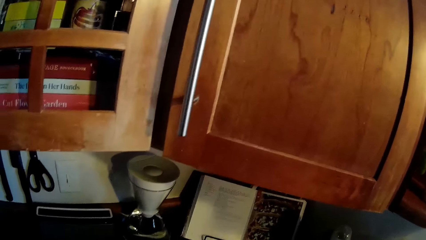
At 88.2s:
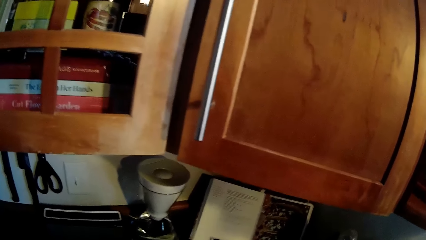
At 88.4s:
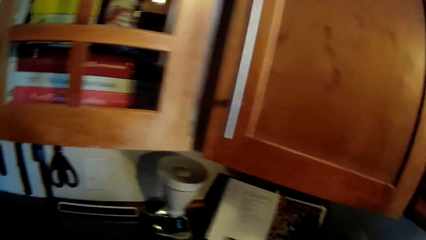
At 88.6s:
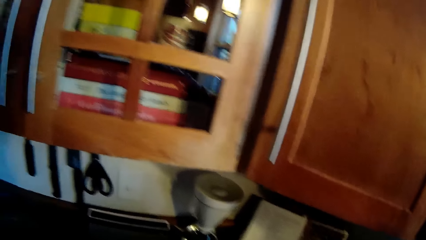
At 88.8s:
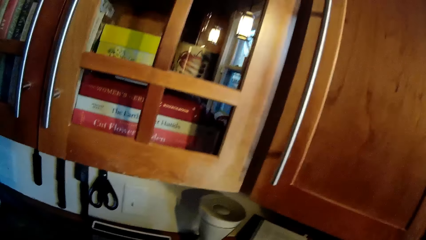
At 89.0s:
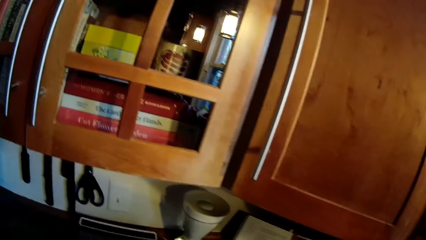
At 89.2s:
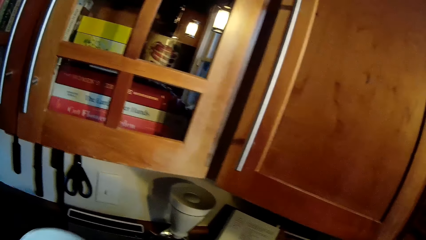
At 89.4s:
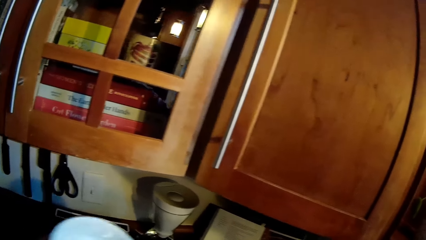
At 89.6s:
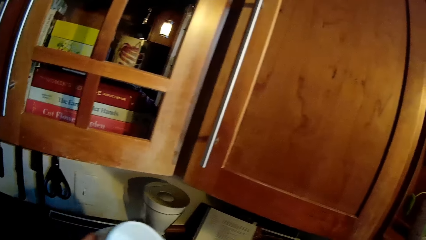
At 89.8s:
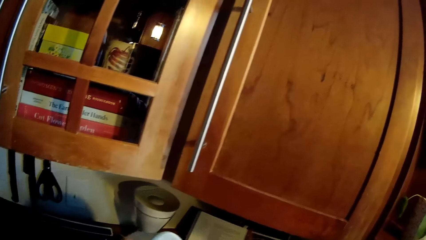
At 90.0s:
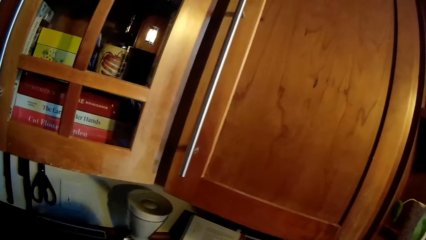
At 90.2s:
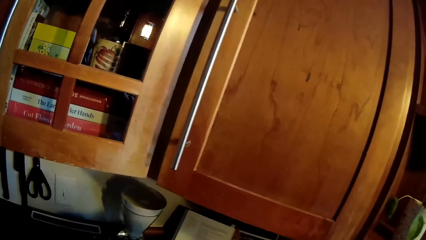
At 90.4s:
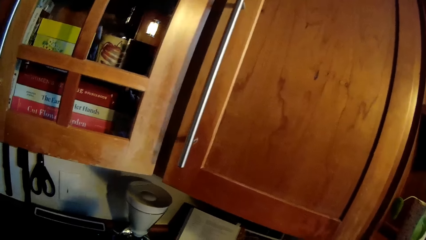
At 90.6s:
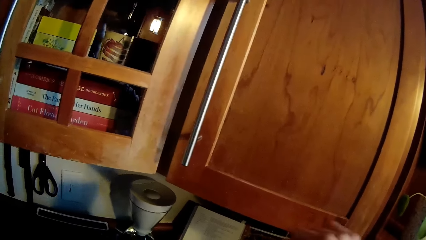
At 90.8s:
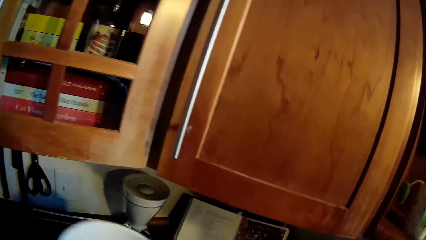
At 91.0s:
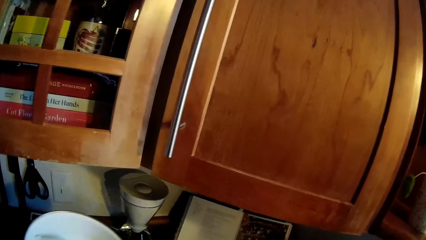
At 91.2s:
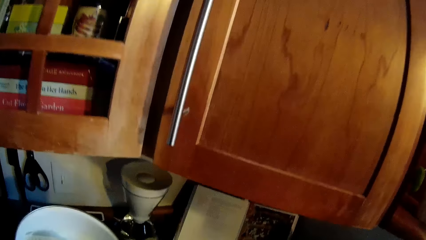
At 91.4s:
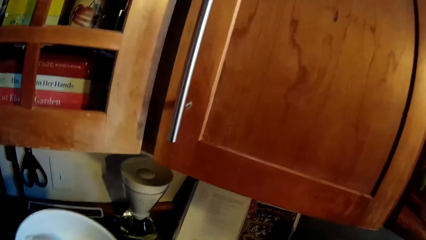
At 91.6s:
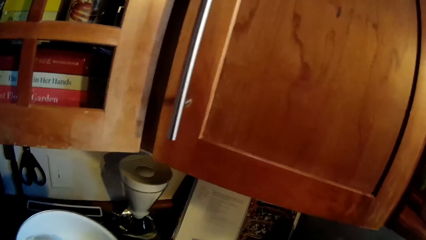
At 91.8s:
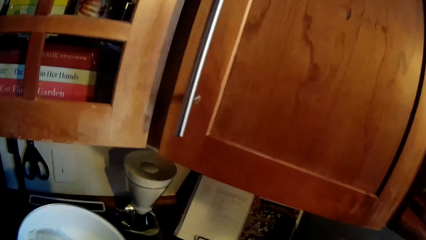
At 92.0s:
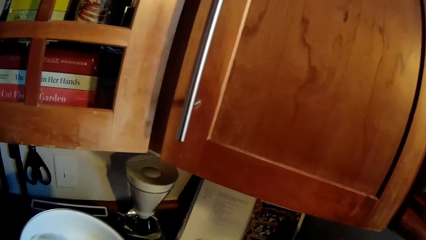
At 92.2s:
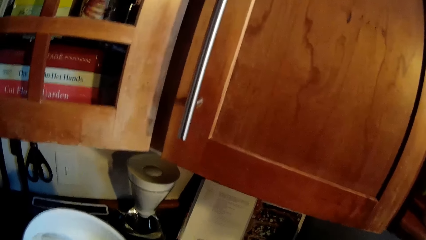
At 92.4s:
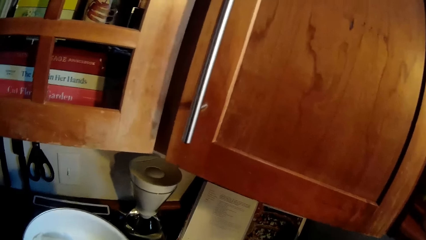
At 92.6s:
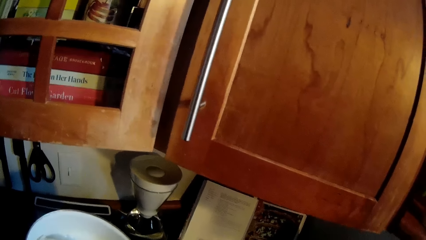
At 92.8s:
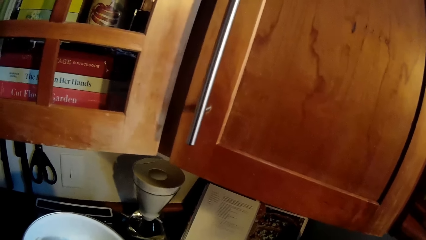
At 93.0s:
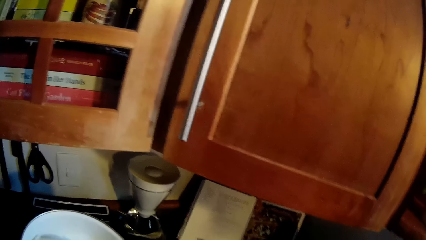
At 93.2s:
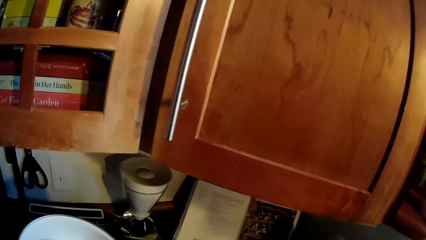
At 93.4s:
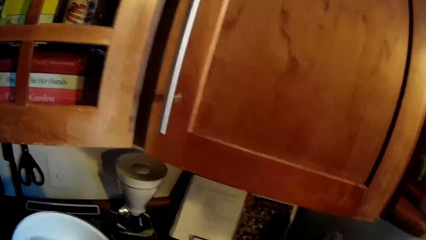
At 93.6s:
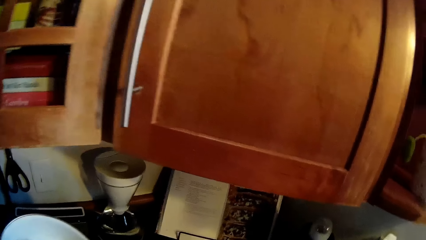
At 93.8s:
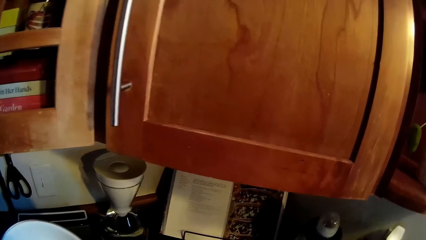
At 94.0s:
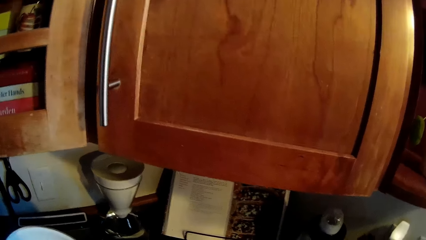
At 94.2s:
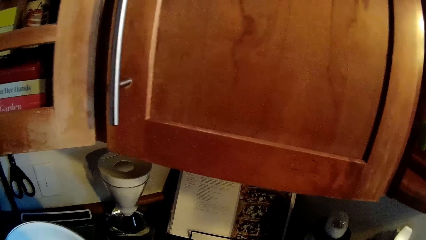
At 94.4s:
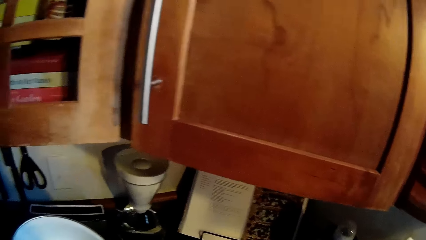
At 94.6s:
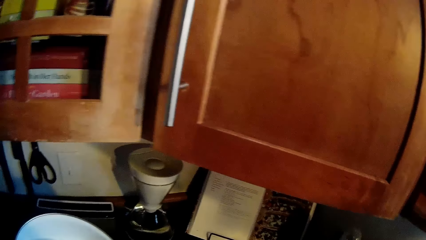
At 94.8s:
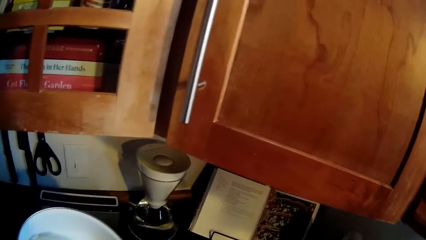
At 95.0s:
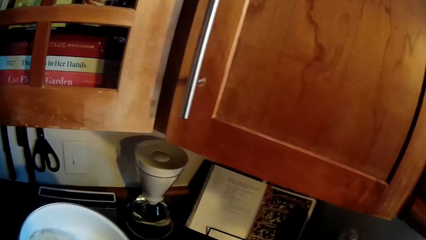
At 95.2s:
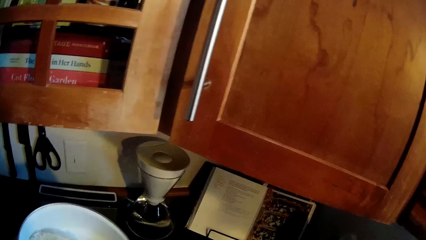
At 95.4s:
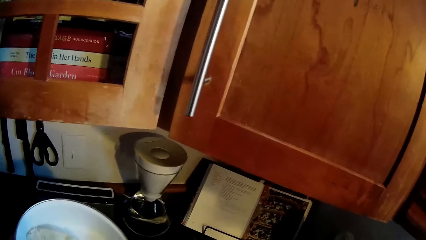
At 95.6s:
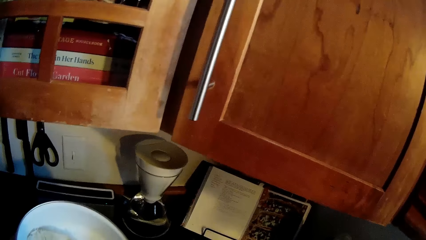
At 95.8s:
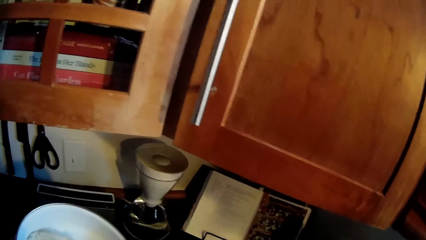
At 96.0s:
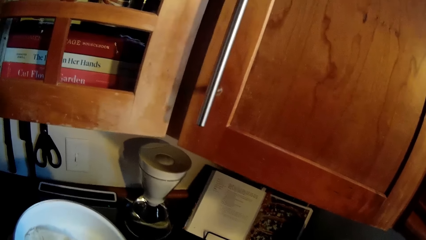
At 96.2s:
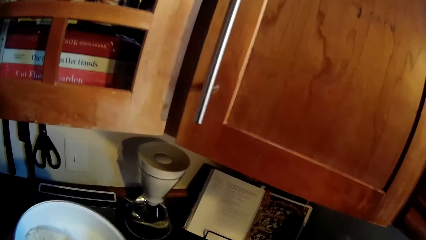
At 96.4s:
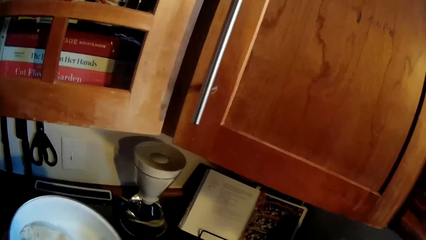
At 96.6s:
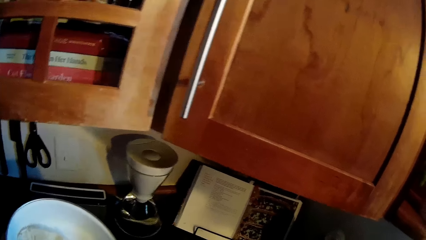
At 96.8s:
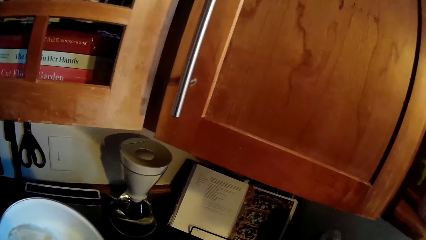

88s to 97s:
The camera wearer turns the plate with her left hand. She touches the plate.

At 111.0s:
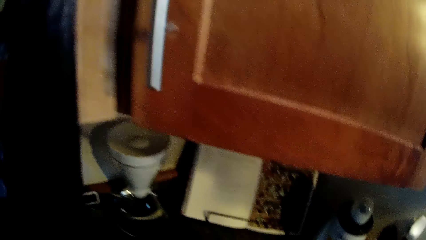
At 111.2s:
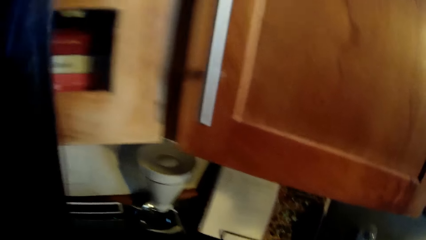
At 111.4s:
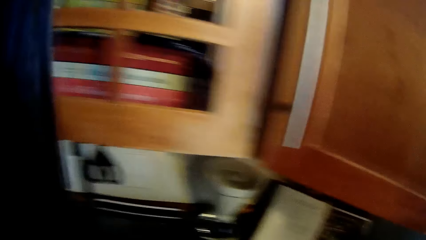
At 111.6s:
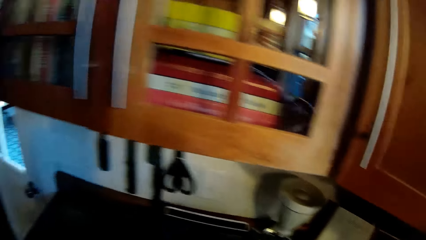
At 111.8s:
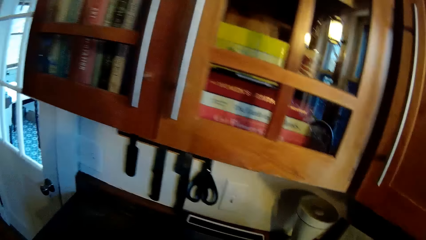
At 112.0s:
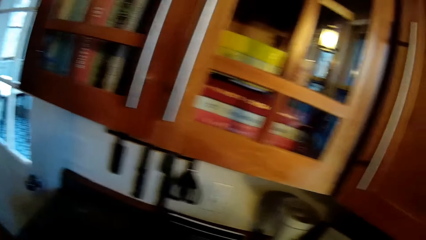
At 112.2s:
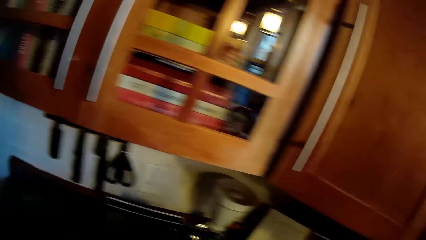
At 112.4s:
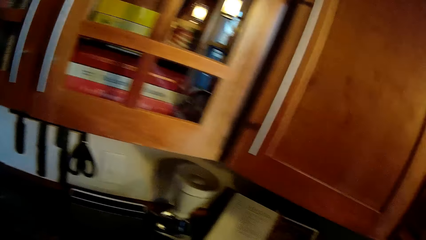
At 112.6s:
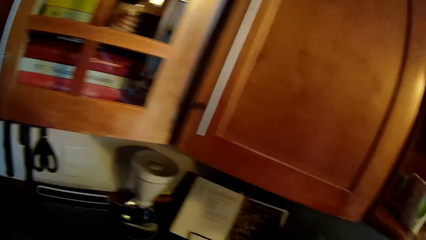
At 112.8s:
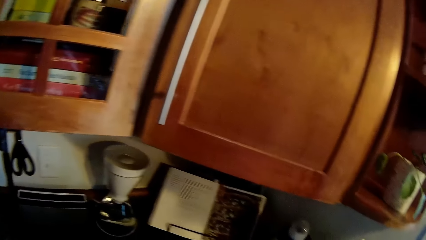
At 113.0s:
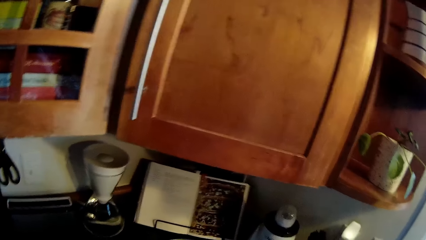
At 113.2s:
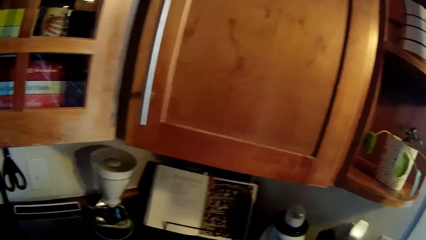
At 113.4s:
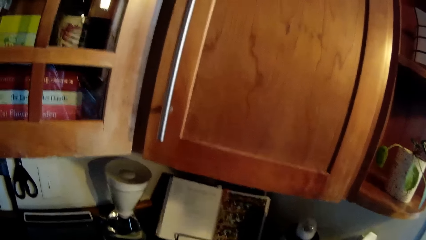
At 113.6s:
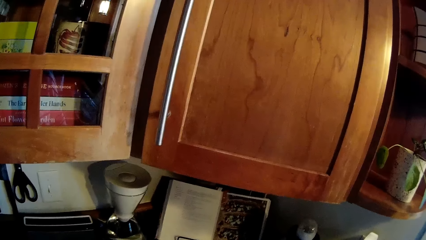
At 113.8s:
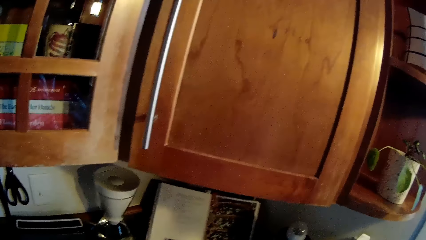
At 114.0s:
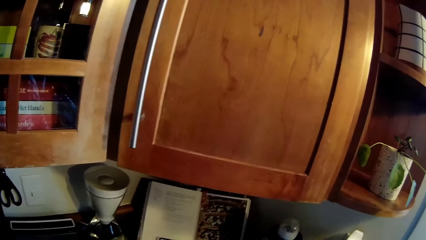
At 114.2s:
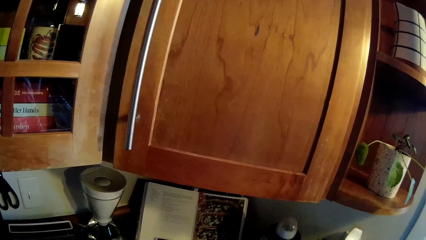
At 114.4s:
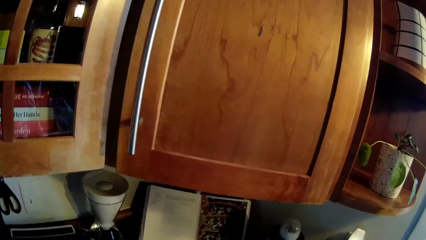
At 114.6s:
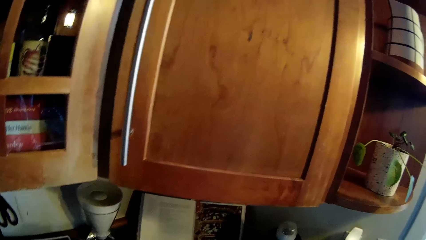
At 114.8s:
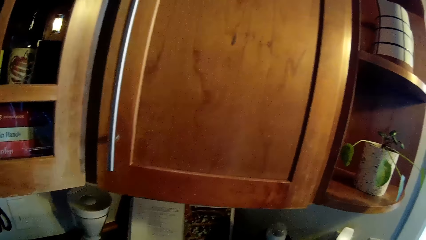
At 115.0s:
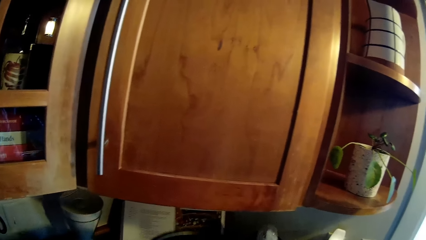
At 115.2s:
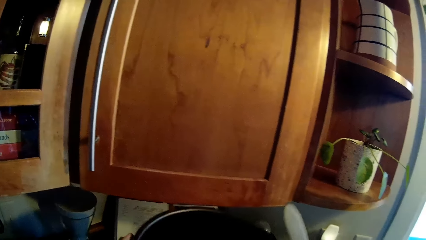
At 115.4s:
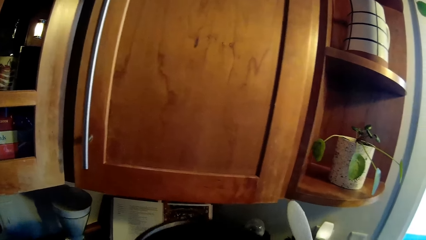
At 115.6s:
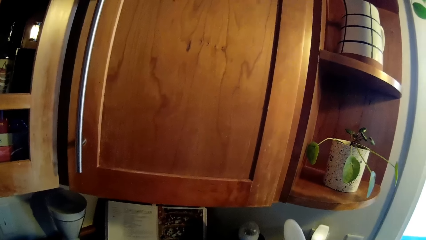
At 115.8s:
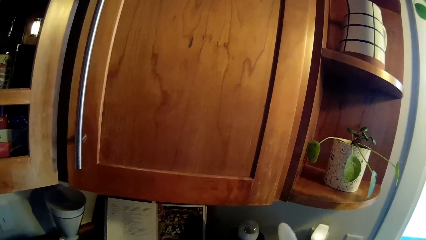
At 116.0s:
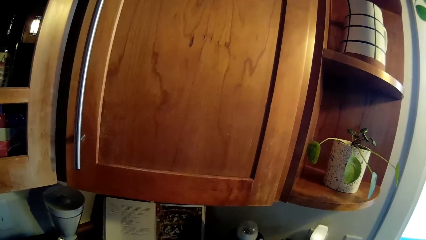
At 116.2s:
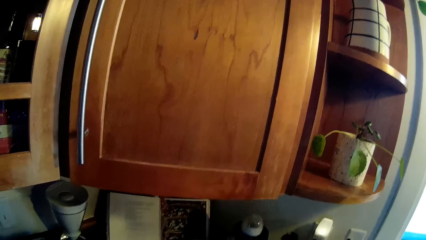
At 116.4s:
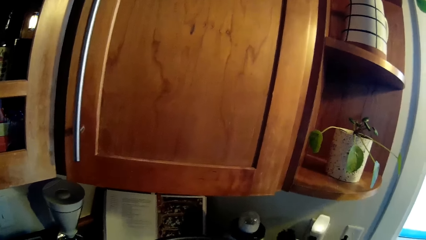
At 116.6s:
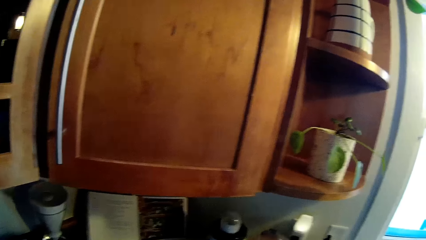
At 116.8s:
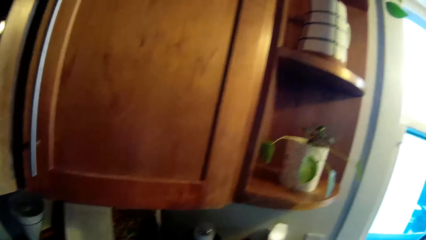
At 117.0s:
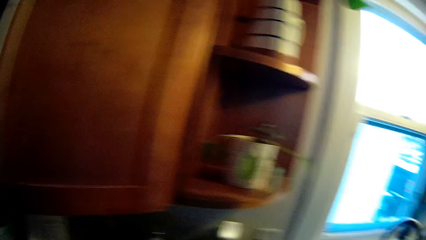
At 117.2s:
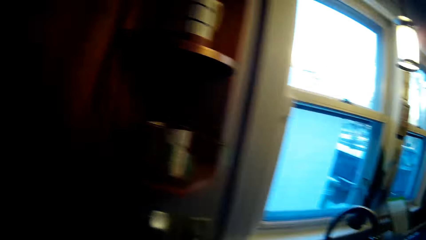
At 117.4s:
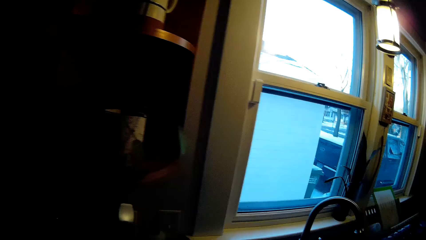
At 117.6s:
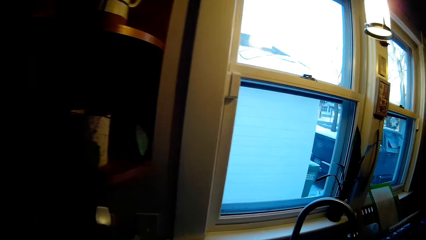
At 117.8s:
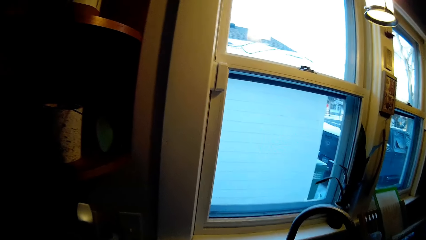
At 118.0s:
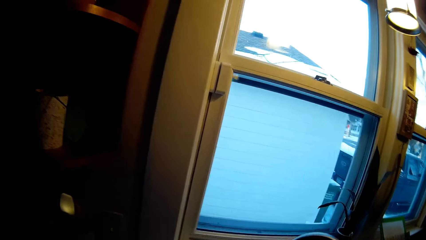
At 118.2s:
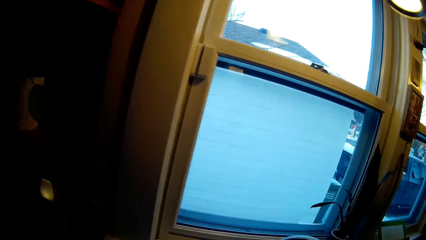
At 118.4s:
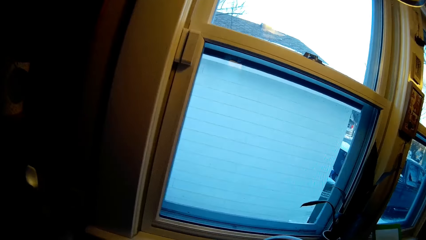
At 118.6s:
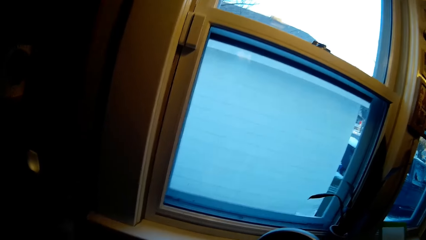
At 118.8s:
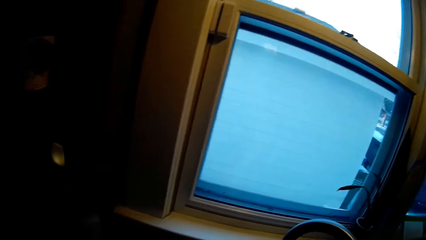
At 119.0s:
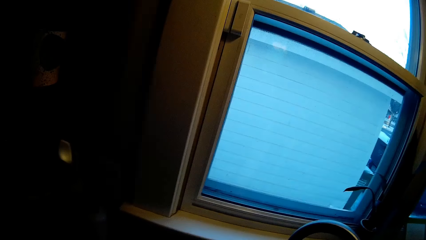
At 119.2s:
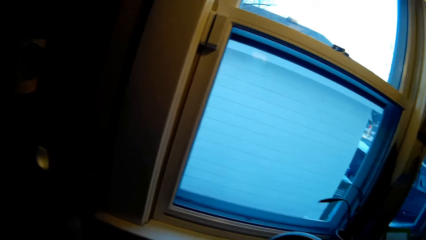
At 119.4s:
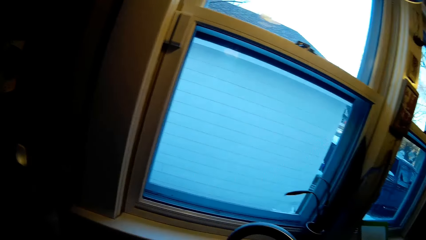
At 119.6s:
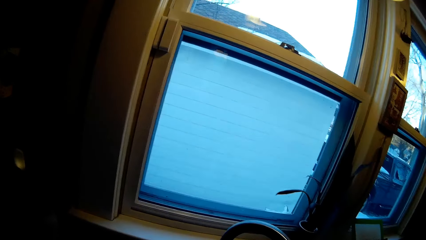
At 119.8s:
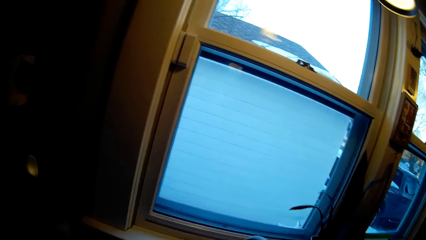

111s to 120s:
The camera wearer looks around. They raise the black pot with both hands.
